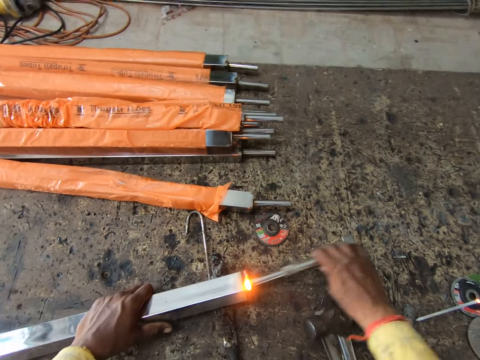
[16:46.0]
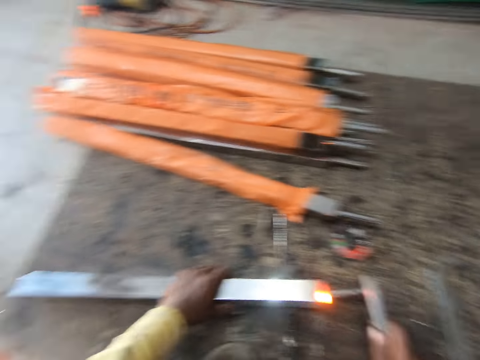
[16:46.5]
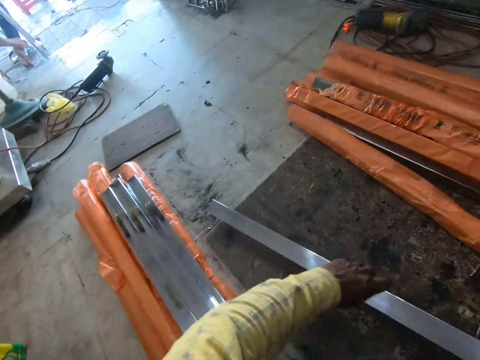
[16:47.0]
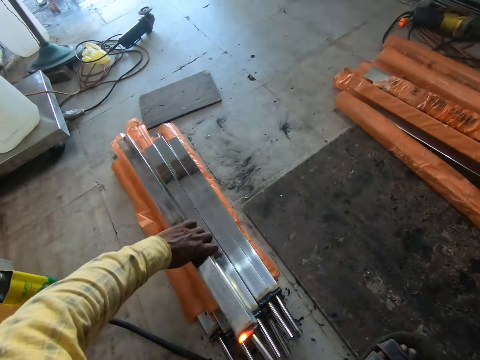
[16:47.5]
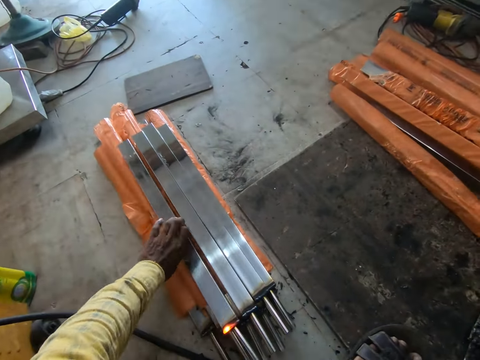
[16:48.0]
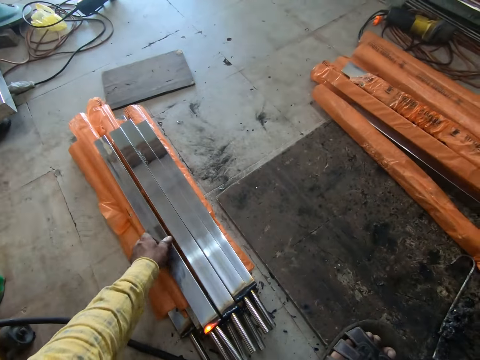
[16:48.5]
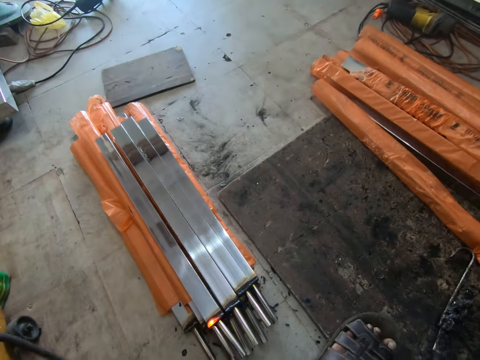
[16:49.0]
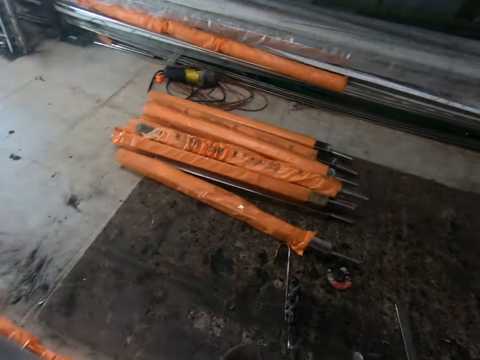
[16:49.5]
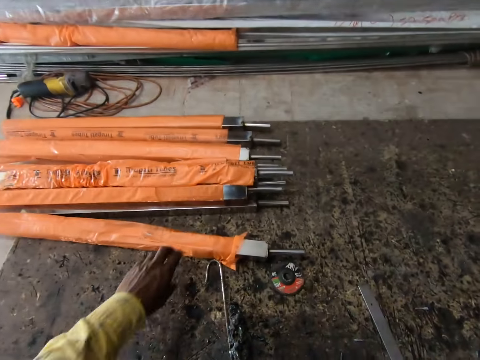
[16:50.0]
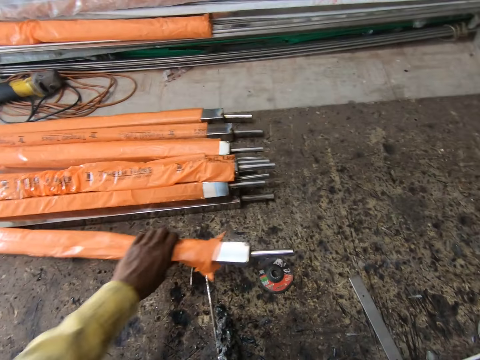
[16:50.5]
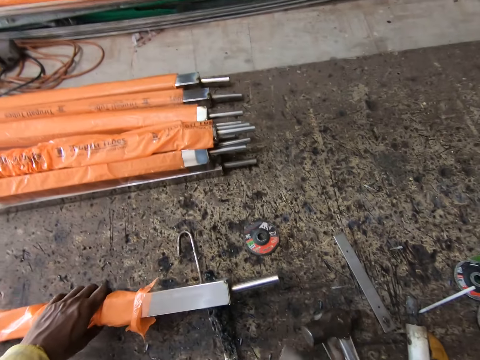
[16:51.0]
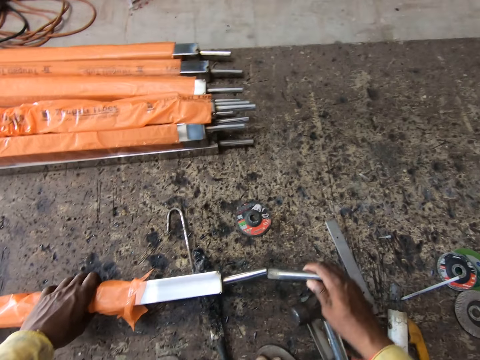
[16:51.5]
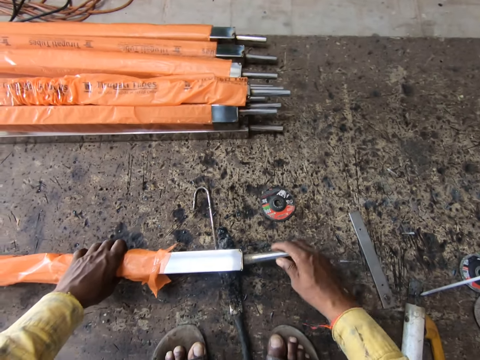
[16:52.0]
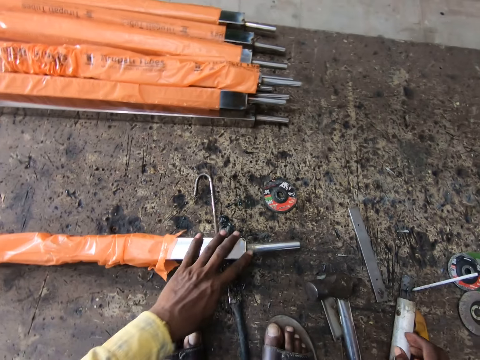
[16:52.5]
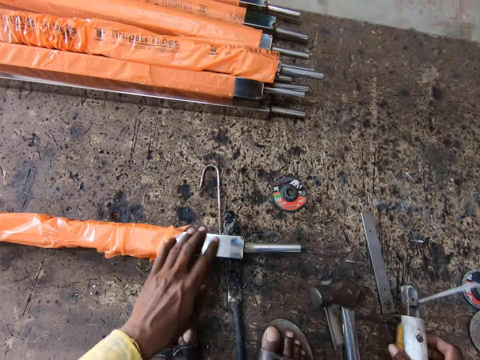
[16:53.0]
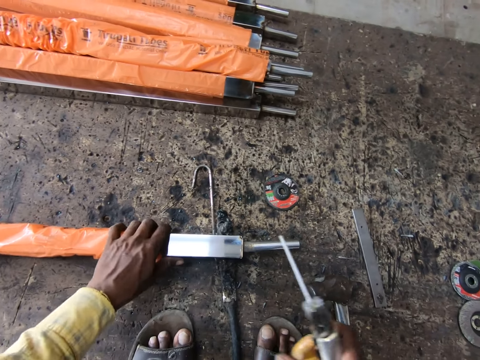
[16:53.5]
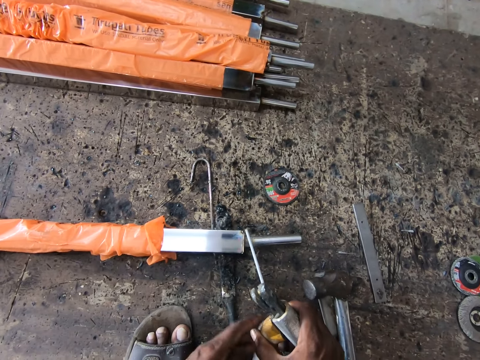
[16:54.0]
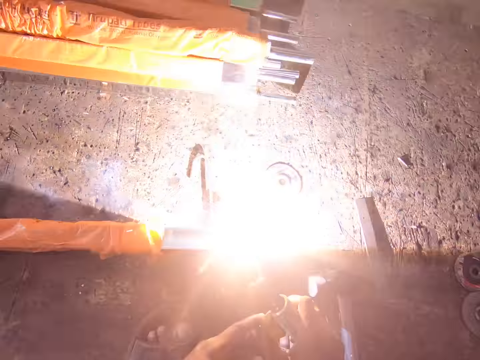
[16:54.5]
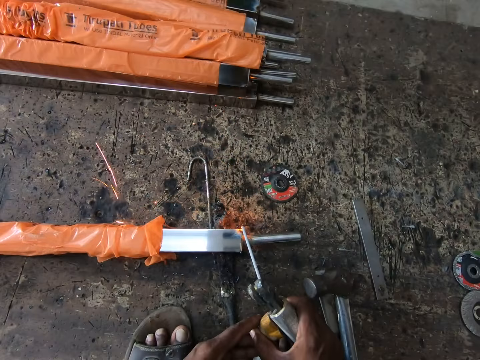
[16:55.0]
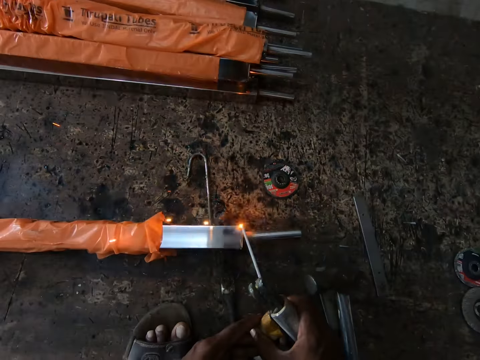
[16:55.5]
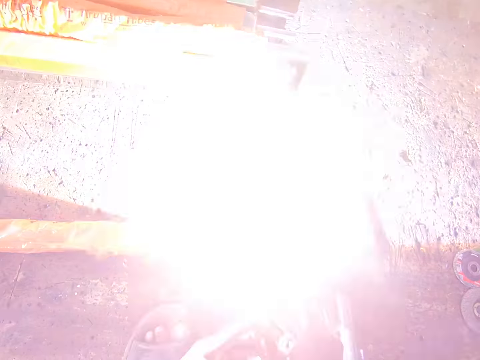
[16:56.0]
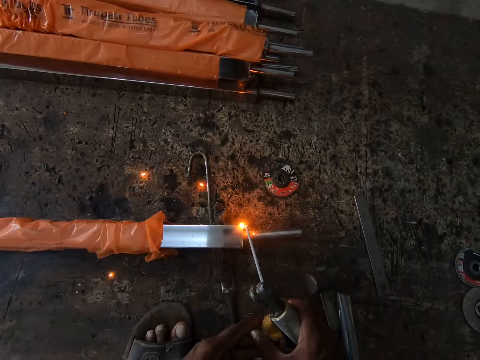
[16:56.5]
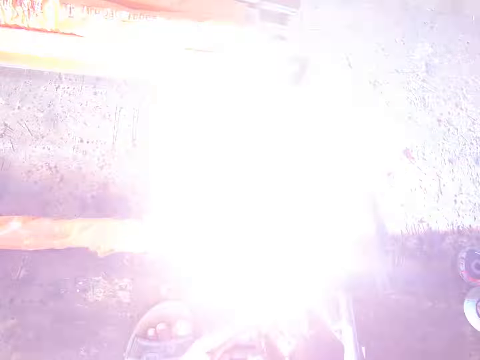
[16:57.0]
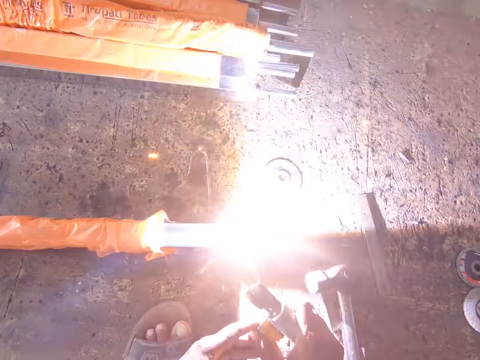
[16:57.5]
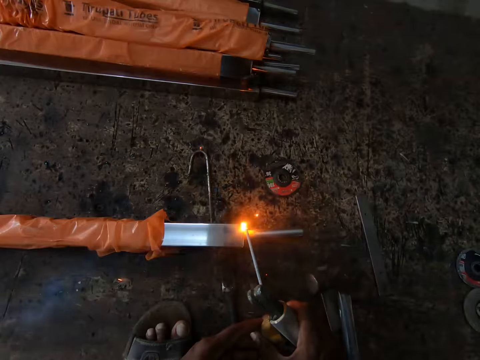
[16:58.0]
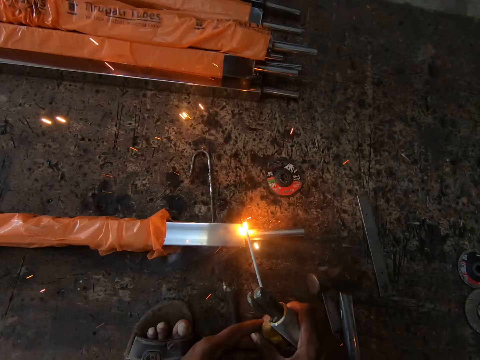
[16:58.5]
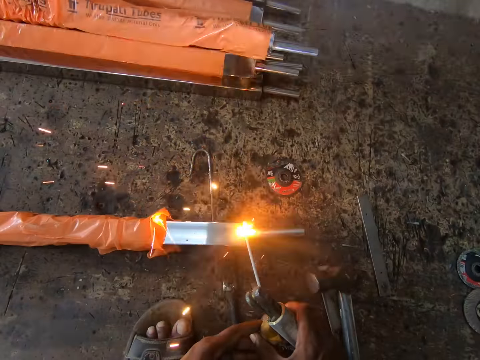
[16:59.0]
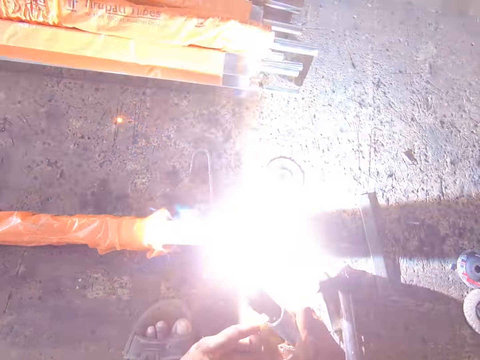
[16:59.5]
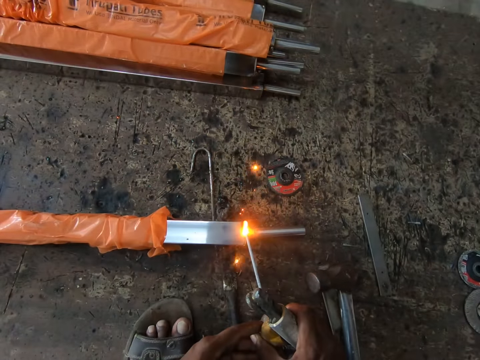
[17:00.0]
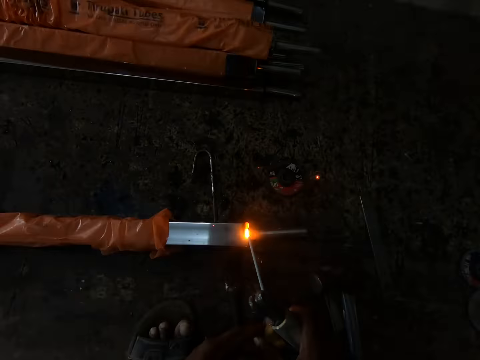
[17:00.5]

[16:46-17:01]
The camera wearer drops the machine. They turn a metal, remove the metal, hit the metal and pick up the metal. They place the metal to other metals. They pick up the metal. They pick up the metal again. They drop the metal. They insert the metal into another metal. They pick up the machine. They weld the metal.

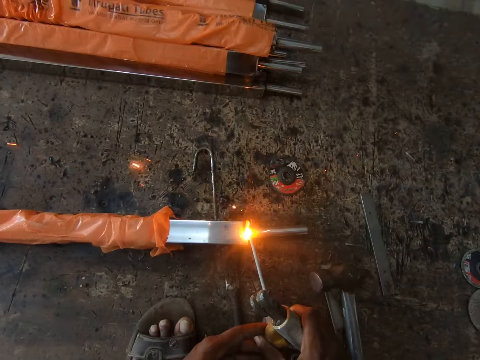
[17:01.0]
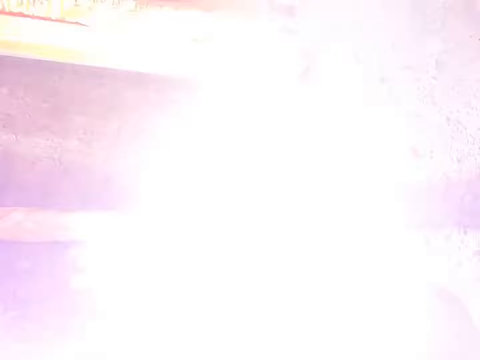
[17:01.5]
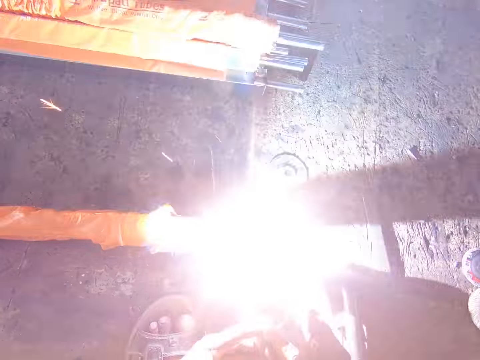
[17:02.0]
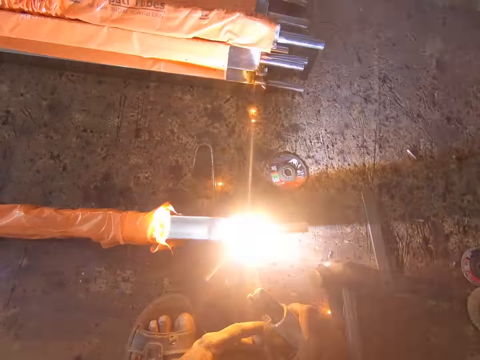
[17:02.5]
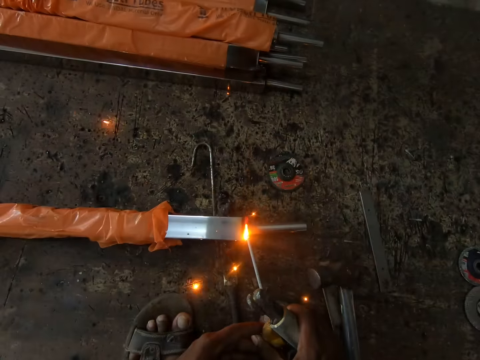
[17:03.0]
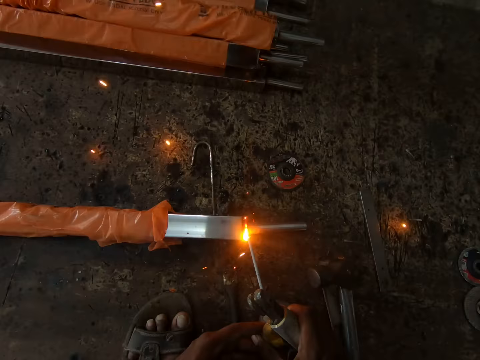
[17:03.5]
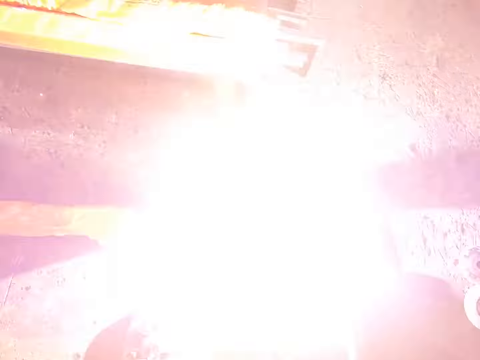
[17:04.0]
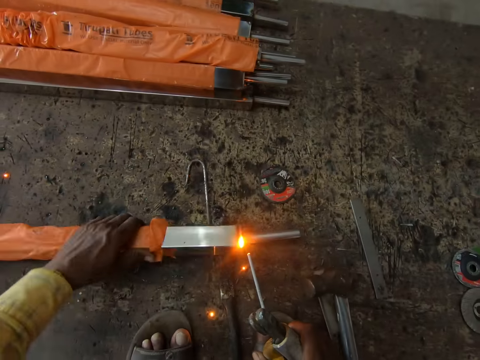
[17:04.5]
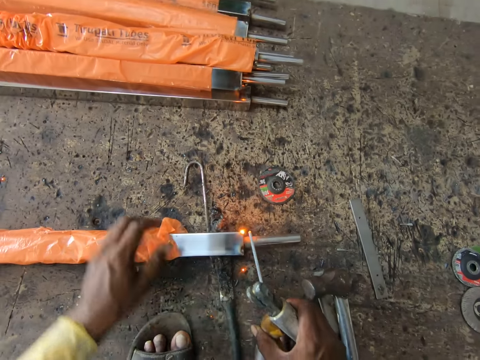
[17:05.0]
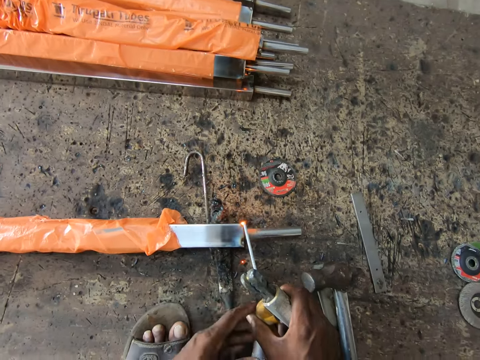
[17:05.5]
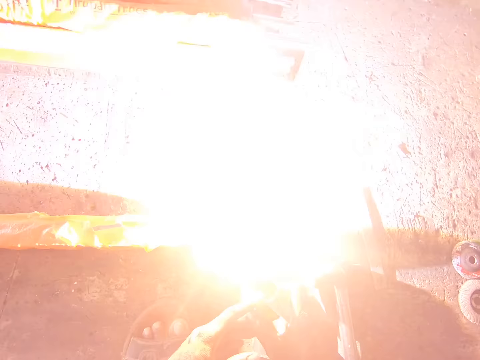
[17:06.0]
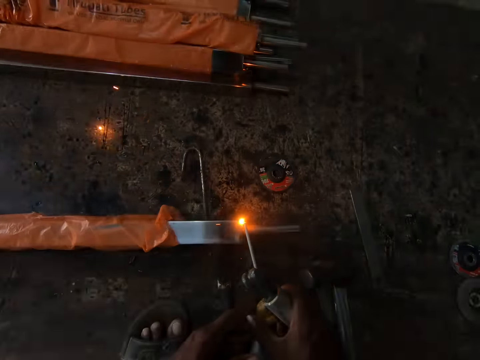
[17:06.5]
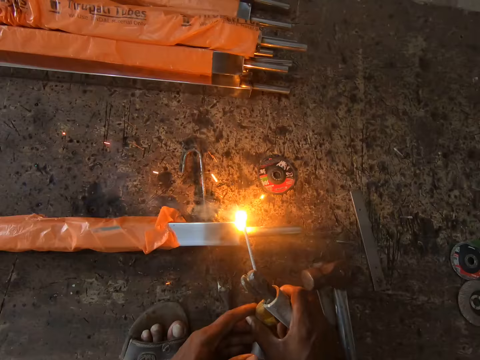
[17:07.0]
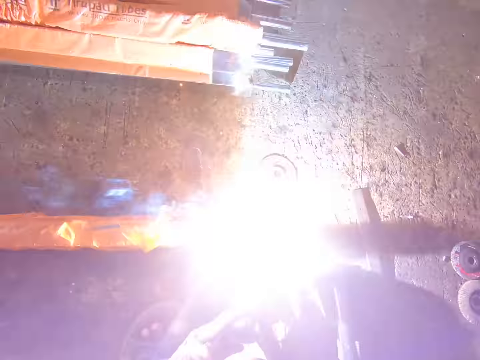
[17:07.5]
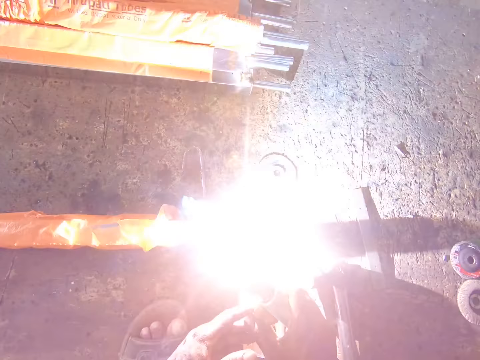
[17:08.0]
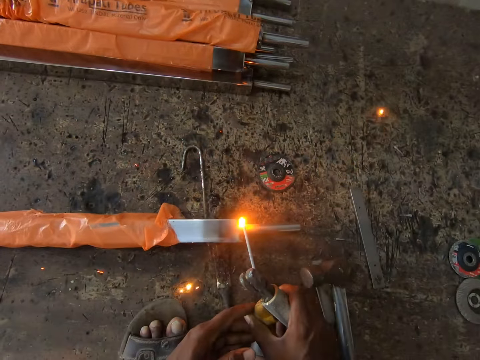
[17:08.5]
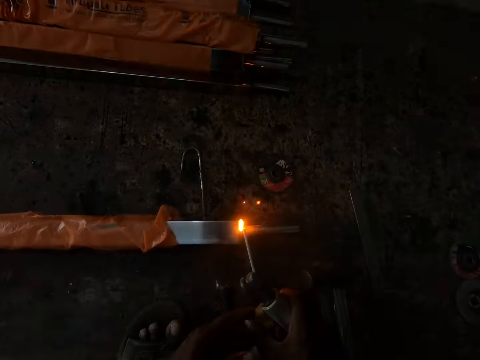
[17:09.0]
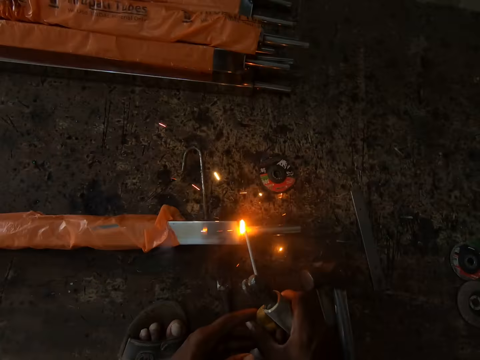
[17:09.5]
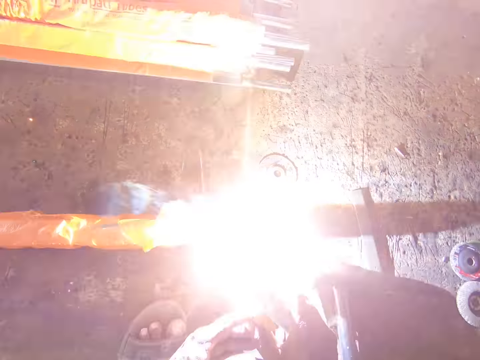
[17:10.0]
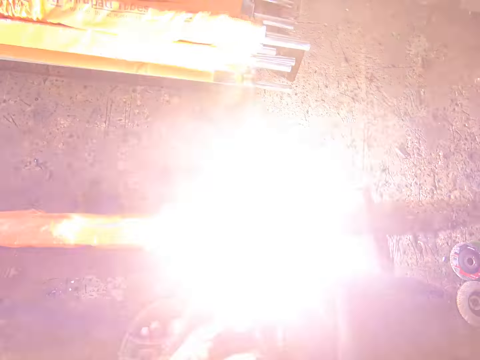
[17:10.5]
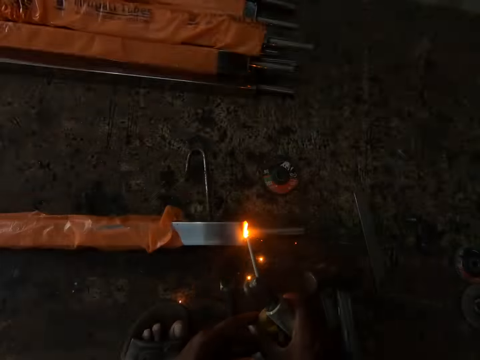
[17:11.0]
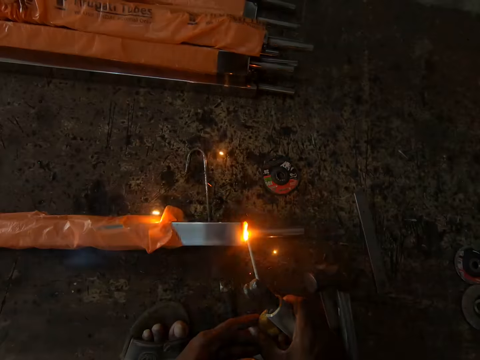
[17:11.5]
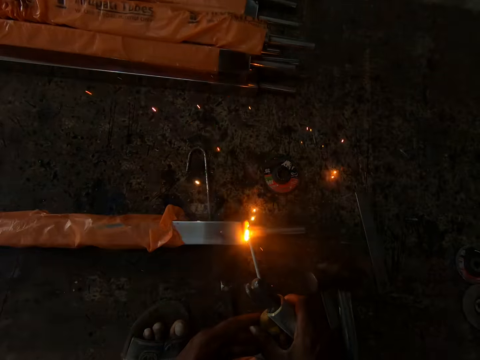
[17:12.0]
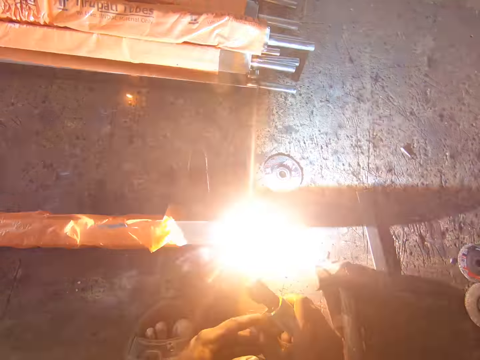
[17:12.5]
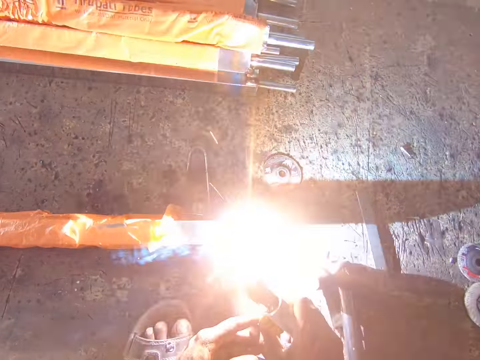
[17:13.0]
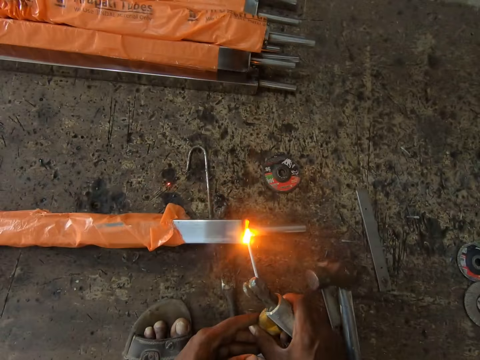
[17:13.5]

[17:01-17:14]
The camera wearer turns the metal. They weld the metal.
